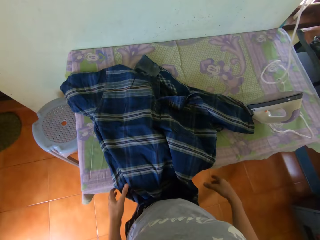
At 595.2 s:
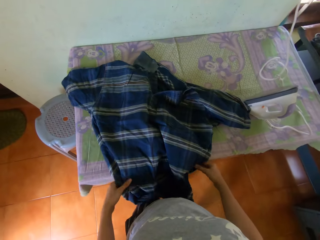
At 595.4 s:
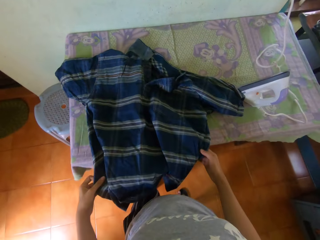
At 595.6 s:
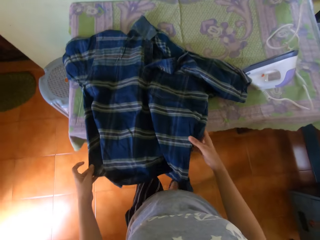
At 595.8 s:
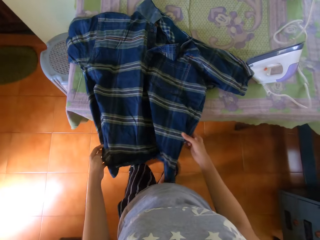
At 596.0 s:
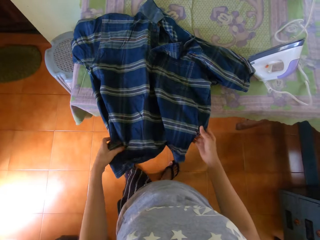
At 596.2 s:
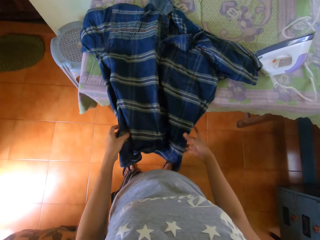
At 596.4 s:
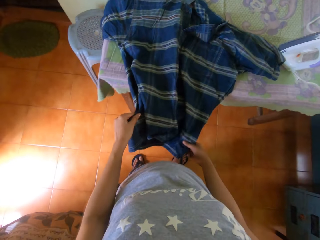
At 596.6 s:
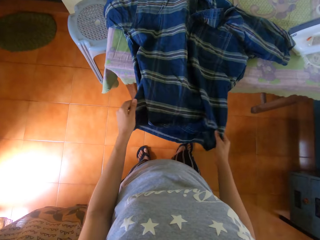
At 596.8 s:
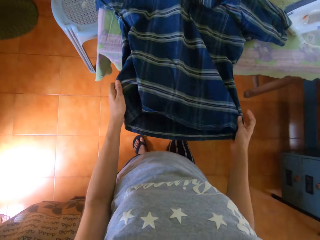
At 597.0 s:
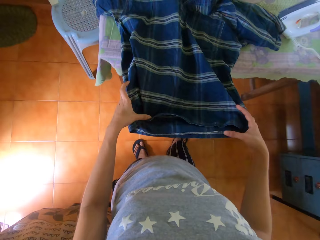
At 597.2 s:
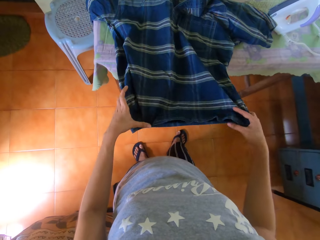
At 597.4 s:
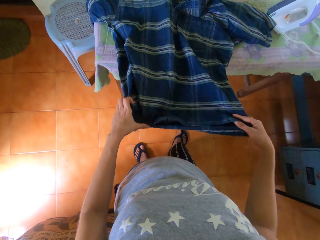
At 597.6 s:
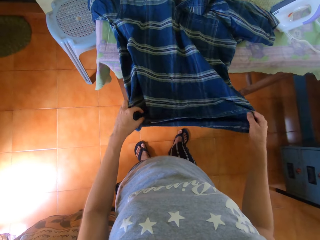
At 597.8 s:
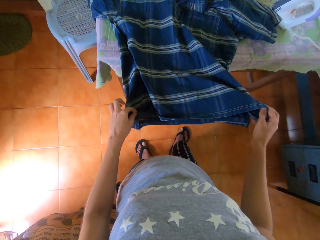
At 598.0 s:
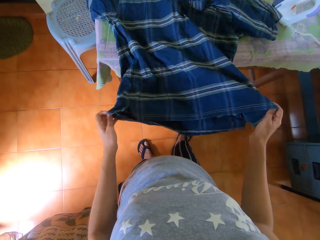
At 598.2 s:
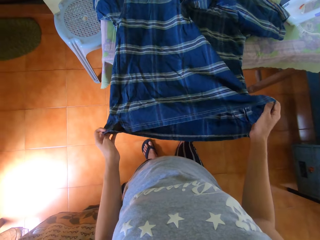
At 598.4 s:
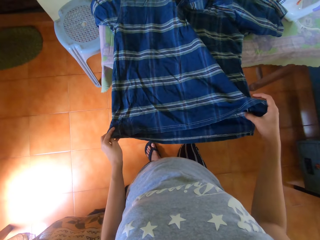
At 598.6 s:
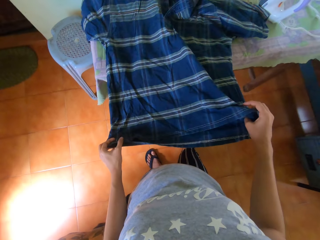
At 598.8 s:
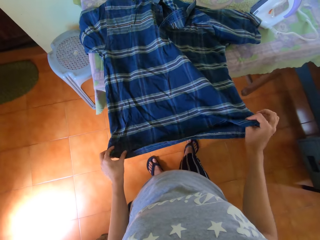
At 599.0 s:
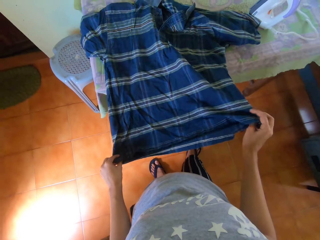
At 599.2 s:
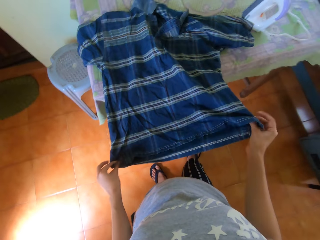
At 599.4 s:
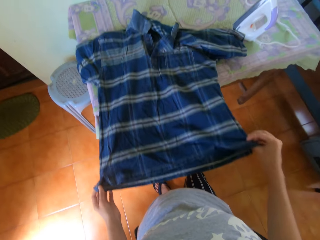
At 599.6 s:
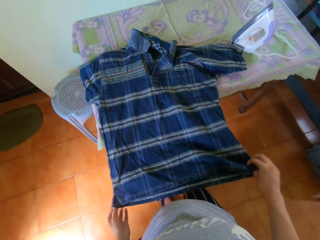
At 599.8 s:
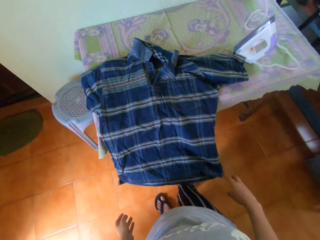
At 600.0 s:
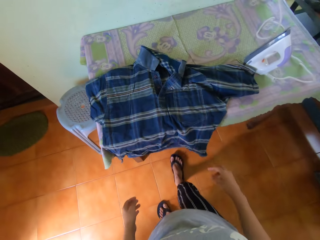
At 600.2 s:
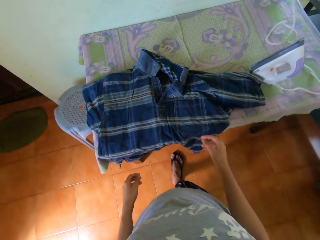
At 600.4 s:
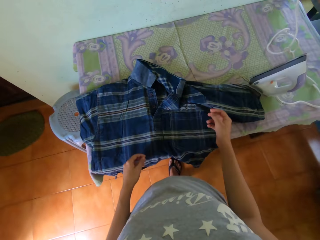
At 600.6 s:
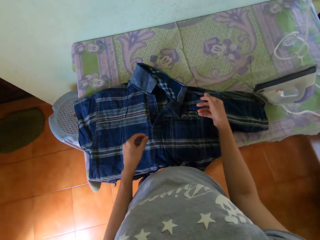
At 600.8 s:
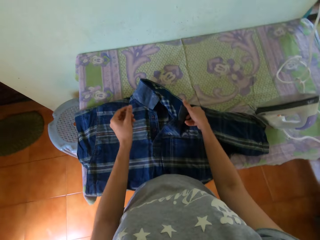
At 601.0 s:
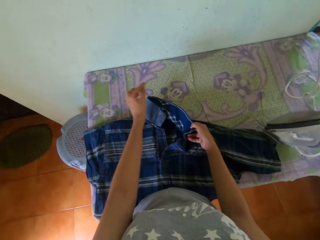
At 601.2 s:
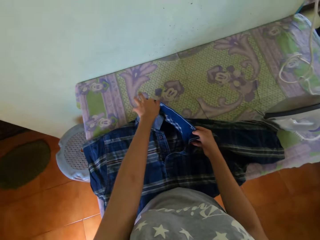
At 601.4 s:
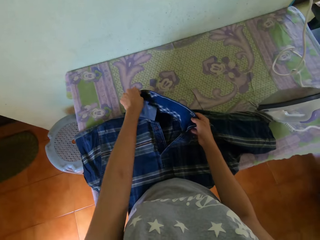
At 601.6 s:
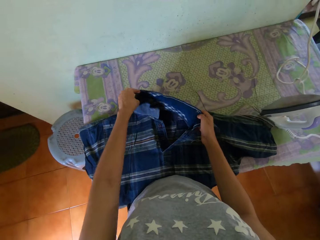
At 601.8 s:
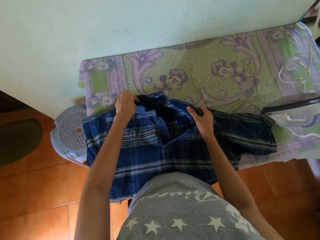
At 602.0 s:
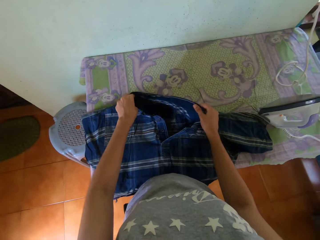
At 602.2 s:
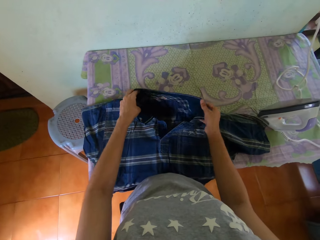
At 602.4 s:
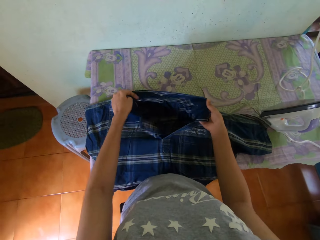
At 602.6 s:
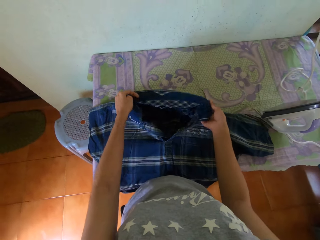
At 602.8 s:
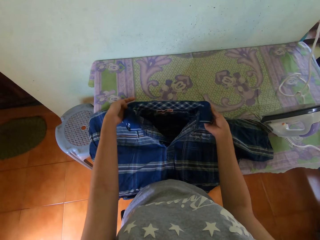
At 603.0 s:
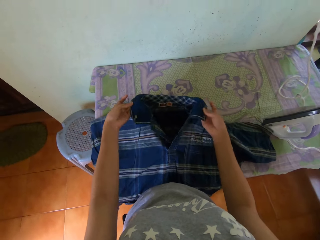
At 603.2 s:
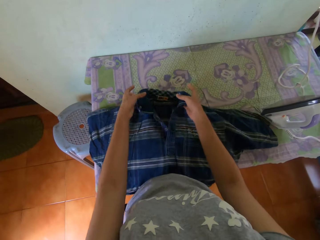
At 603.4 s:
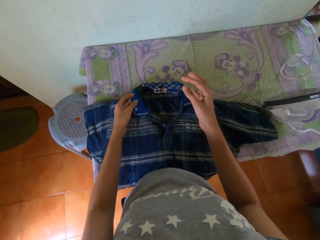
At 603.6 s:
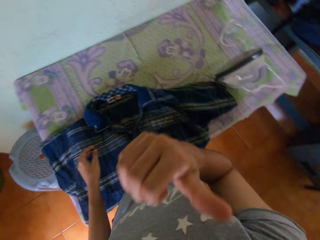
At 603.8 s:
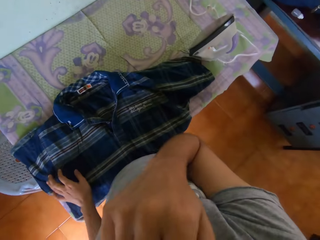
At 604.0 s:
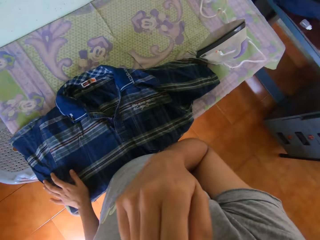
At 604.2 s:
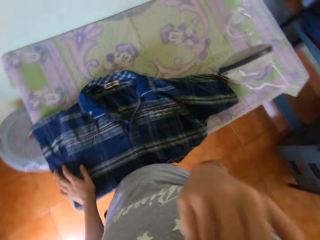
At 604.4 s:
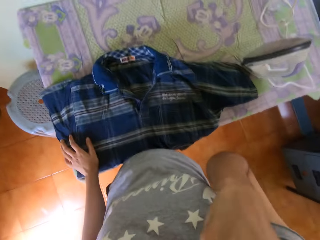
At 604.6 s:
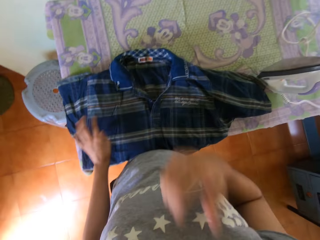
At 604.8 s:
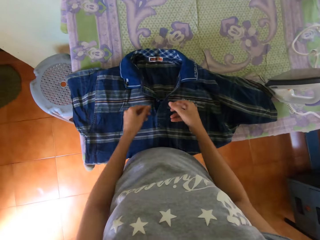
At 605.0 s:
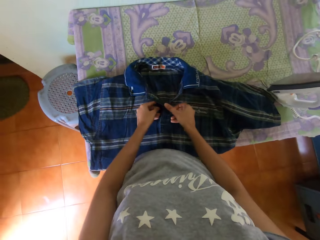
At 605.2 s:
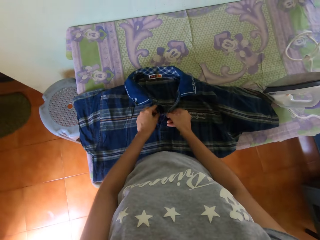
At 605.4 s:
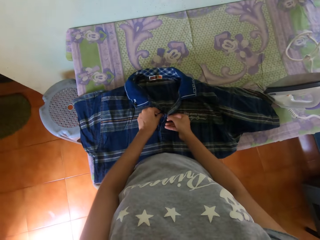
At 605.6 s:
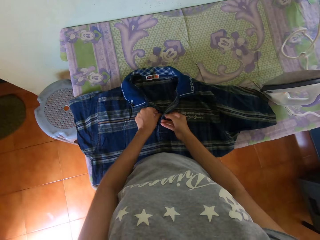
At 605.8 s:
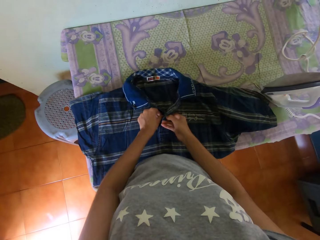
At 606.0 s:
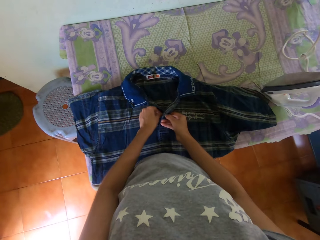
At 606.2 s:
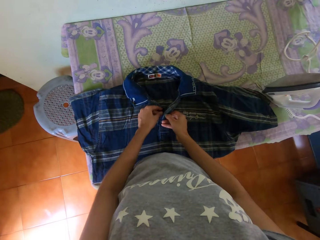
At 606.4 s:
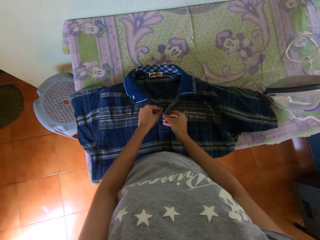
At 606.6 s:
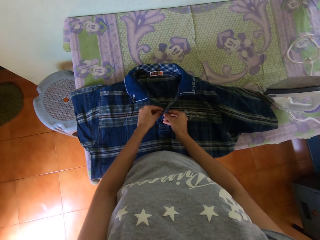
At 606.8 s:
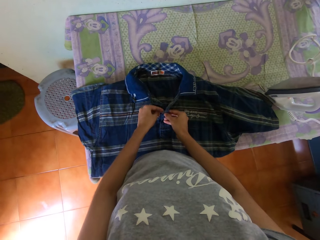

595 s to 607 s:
The camera wearer drops the shirt in his hands on the ironing-board. He adjusts the shirt on the ironing-board with his hands. He fixes the shirt. He cleans his nose with his right hand. He clips the button on the shirt with his hands.

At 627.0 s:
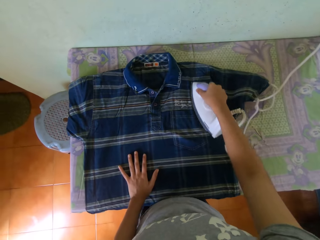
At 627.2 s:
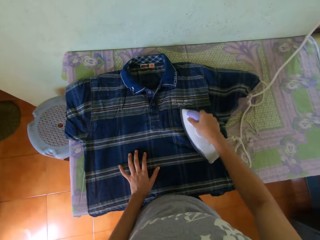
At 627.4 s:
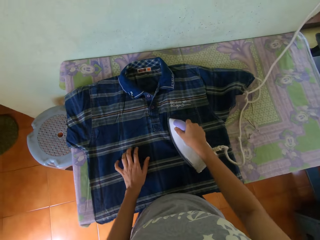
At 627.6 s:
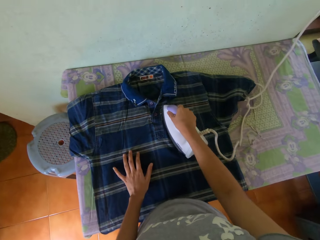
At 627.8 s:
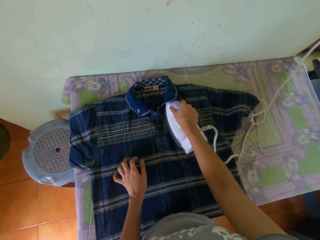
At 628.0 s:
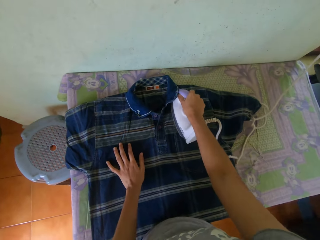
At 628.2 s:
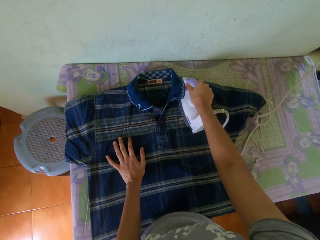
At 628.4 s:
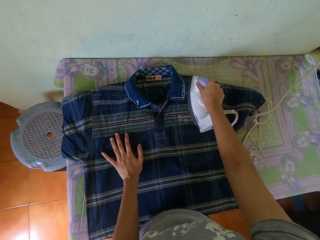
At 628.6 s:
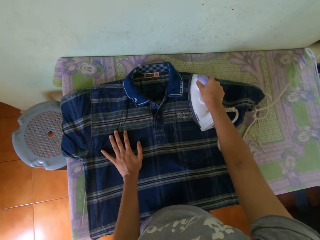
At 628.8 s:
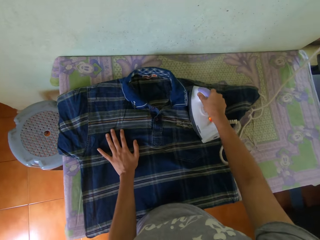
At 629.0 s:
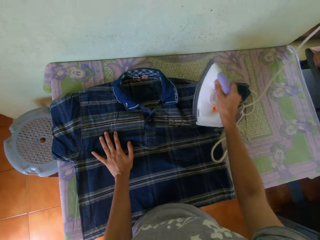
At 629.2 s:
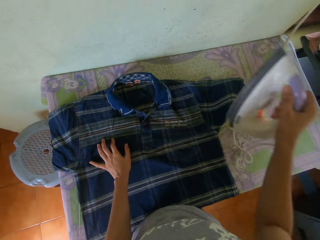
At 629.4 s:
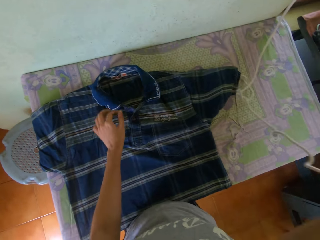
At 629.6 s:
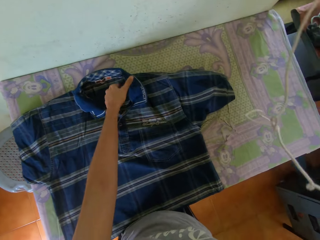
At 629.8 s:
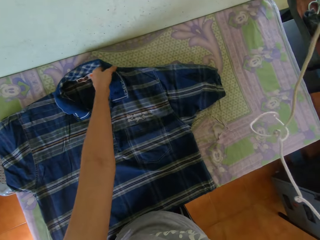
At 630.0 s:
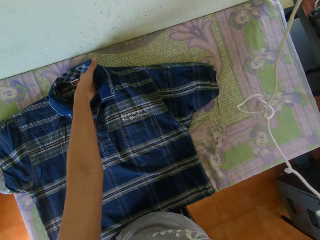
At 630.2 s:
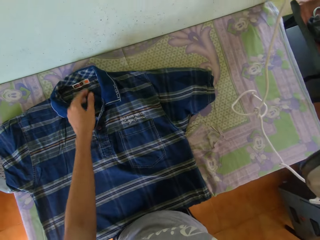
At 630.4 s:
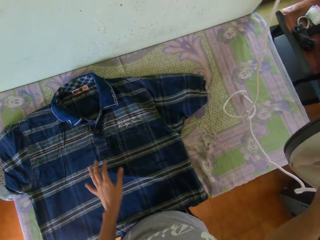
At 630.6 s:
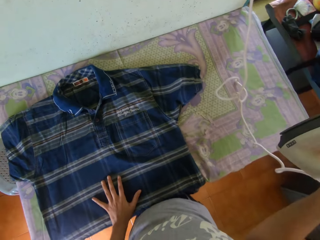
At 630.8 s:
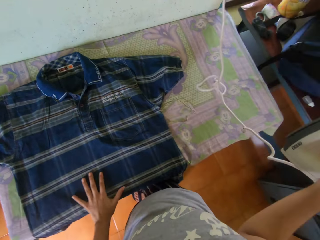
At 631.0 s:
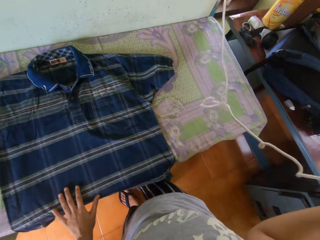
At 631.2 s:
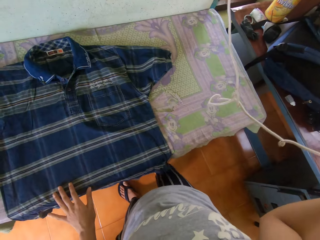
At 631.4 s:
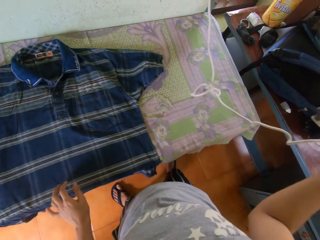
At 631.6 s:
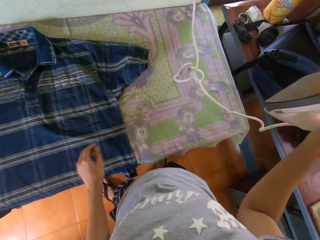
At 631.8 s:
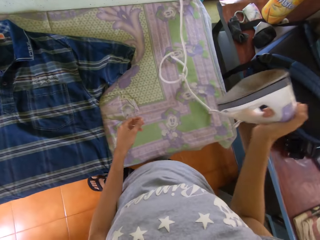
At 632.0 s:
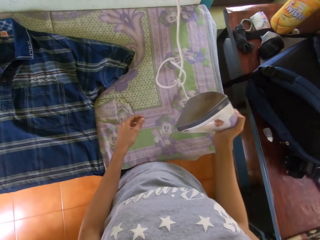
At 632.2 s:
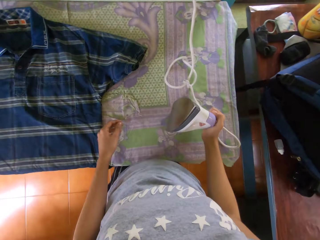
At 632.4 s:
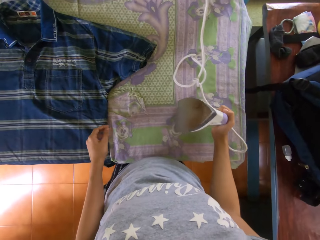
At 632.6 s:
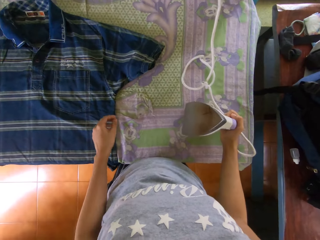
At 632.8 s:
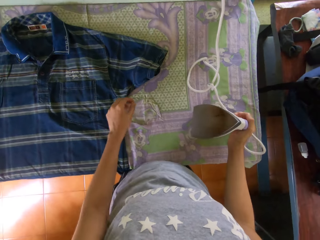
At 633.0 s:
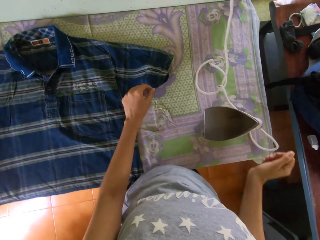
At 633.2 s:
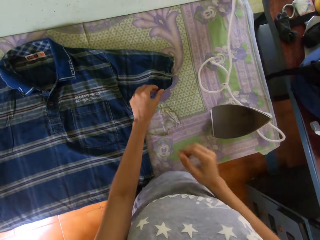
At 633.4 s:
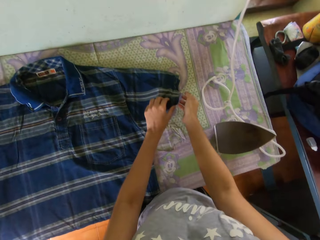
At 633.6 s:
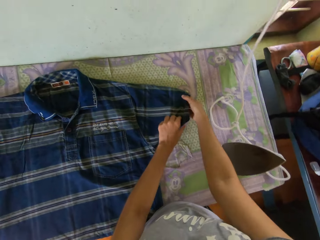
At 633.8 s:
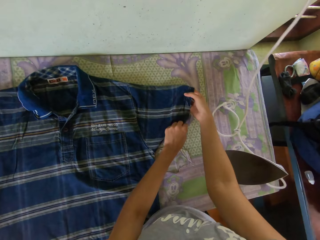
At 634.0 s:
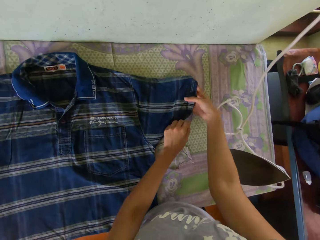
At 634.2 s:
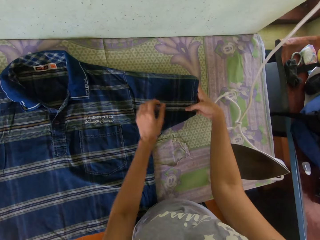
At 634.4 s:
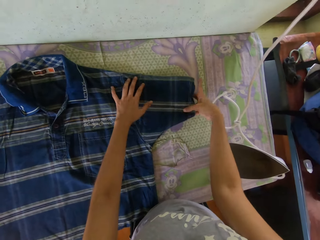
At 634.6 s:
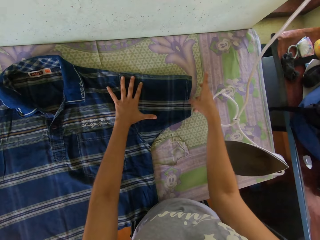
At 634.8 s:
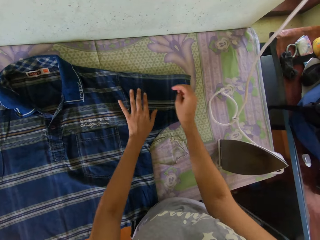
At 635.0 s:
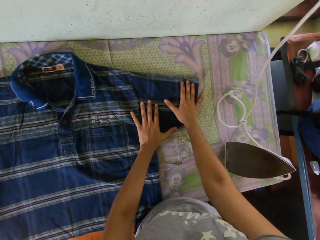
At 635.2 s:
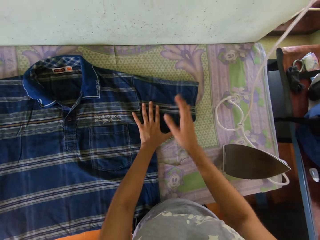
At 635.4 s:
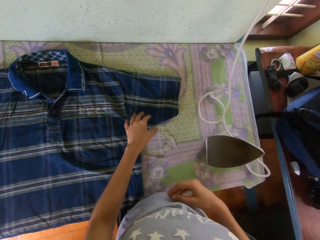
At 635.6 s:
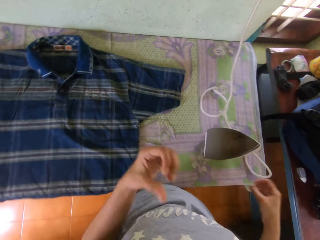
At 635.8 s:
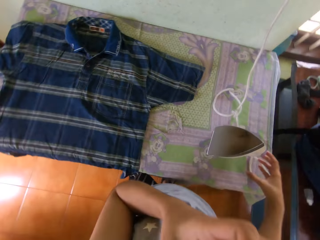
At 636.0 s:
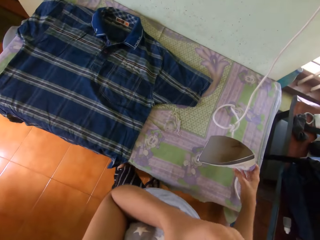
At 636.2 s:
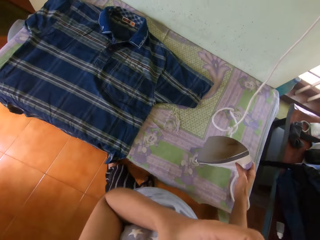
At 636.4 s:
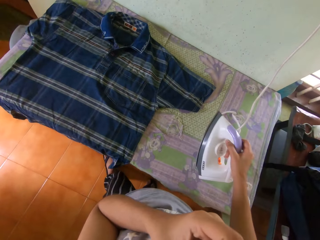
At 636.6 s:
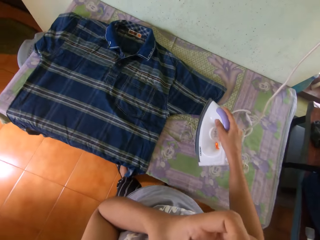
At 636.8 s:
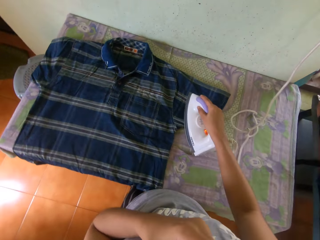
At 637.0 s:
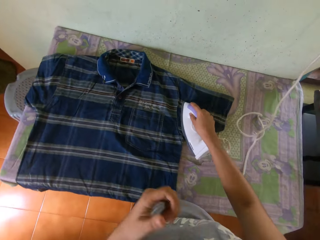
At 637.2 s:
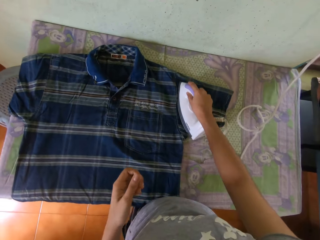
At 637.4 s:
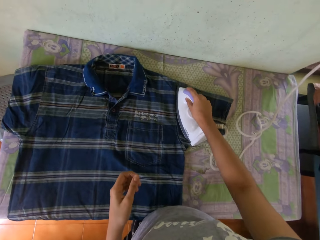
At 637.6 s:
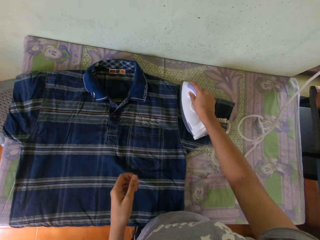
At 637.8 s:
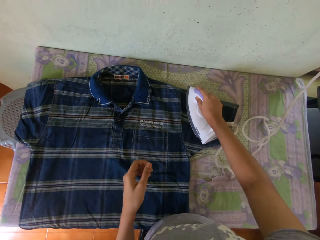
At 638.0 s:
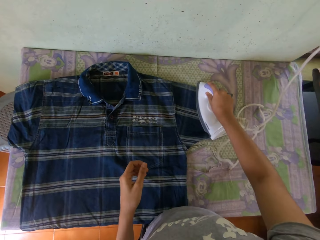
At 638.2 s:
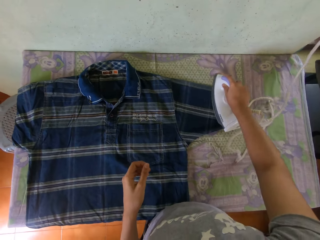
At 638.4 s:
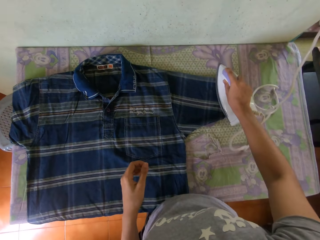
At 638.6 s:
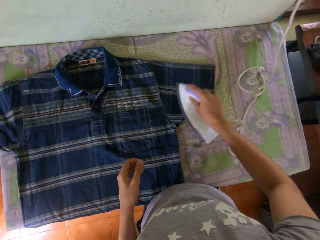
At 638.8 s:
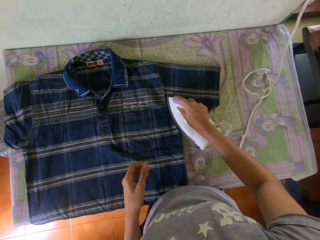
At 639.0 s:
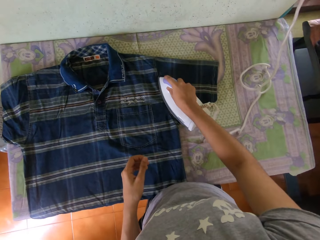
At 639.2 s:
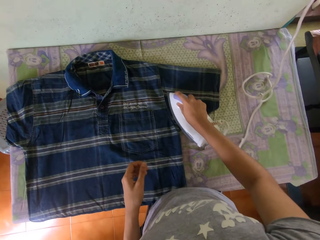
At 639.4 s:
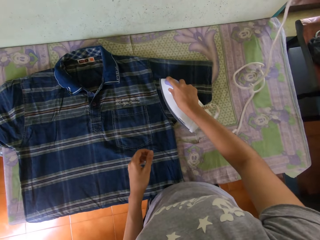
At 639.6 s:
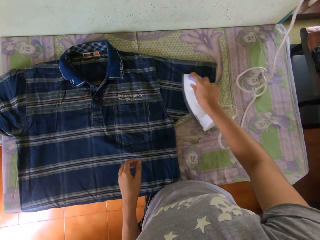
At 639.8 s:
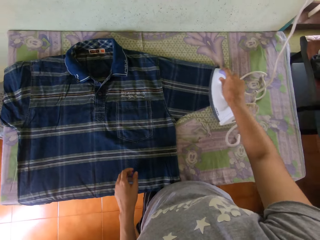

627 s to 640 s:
The camera wearer removes the iron in his right hand from the shirt on the ironing-board. He adjusts the shirt on the ironing-board with his left hand. He drops the iron in his right hand on the ironing-board. He adjusts the shirt on the ironing-board with his hands. He adjusts a camera on his head with his left hand. He picks the iron from the ironing-board with his right hand. He presses the shirt on the ironing-board with the iron in his right hand.
